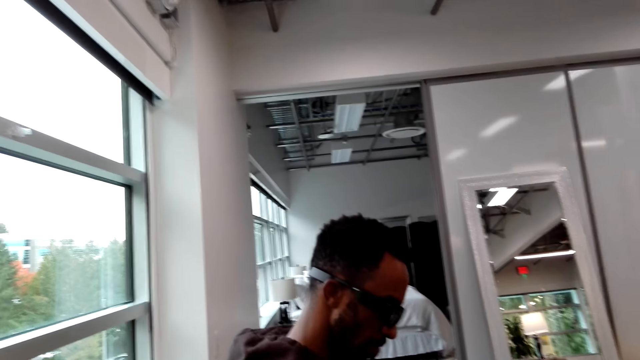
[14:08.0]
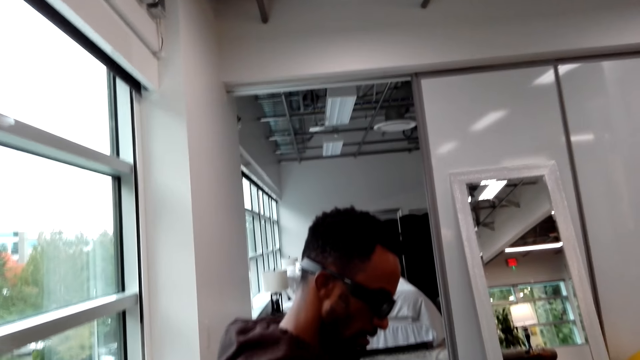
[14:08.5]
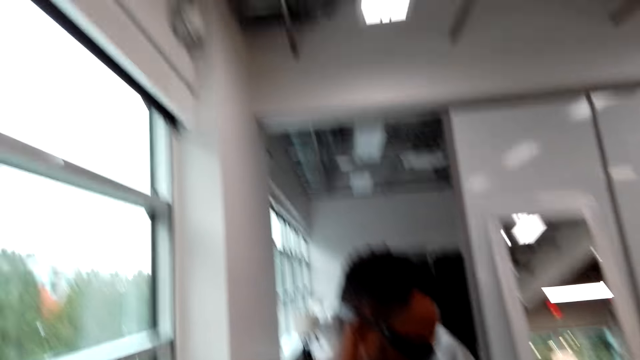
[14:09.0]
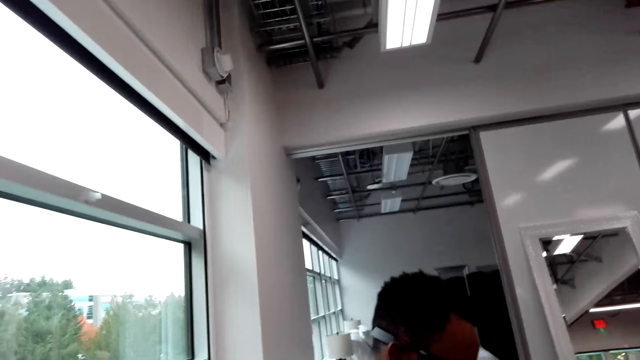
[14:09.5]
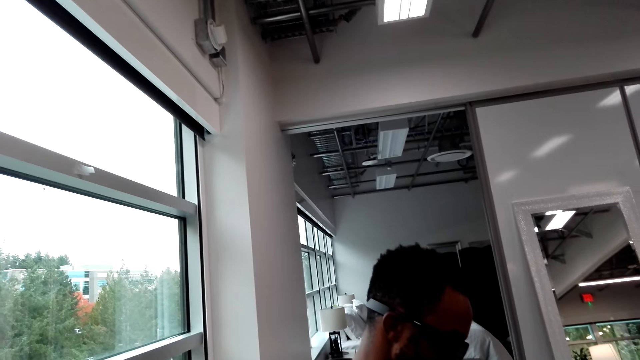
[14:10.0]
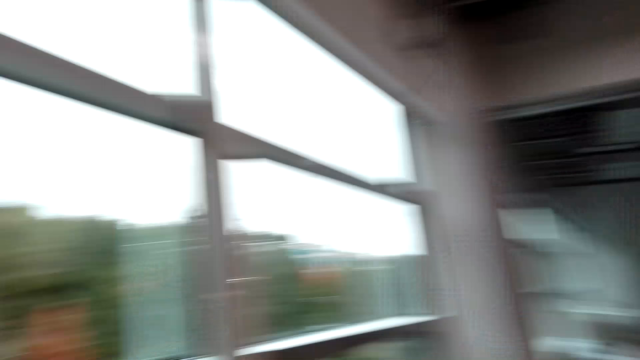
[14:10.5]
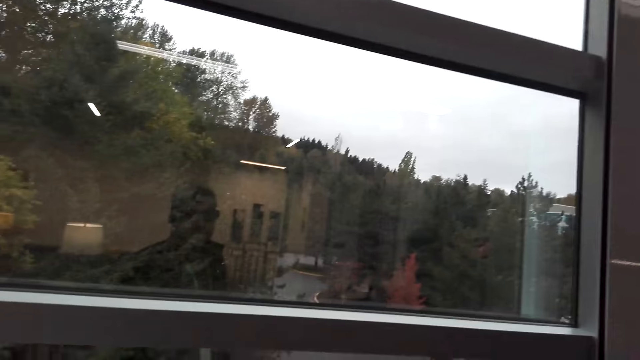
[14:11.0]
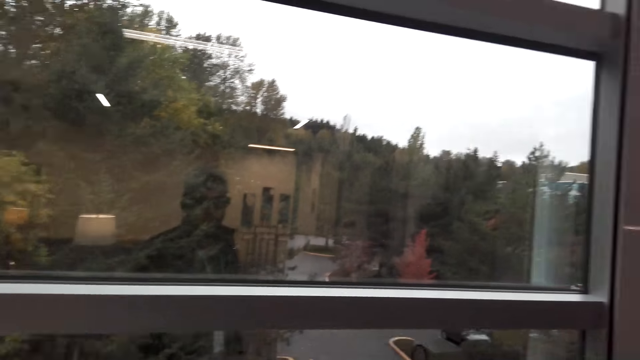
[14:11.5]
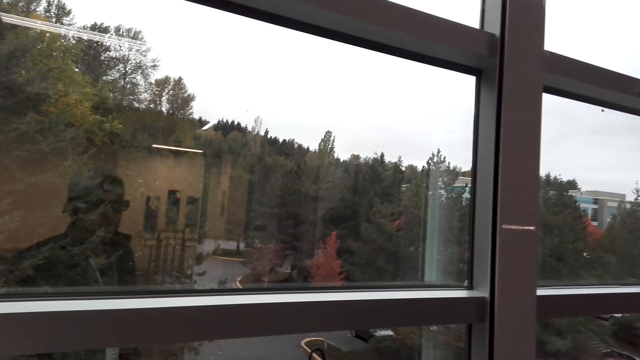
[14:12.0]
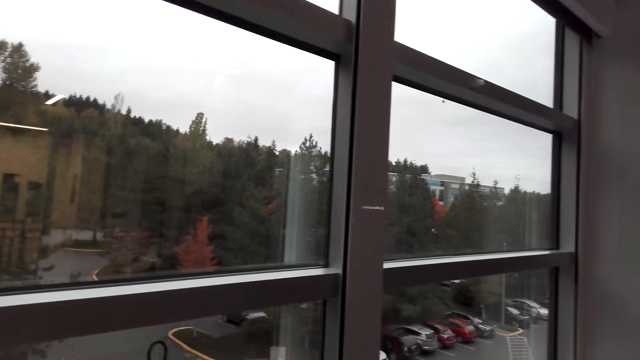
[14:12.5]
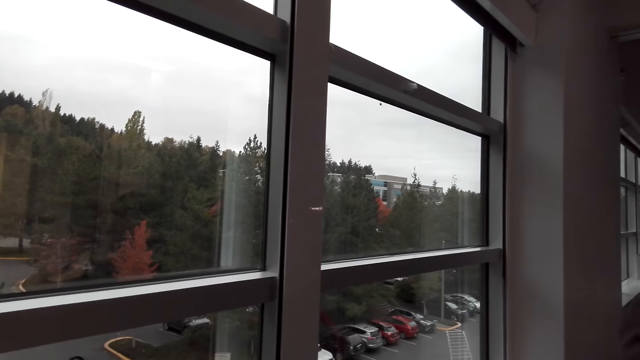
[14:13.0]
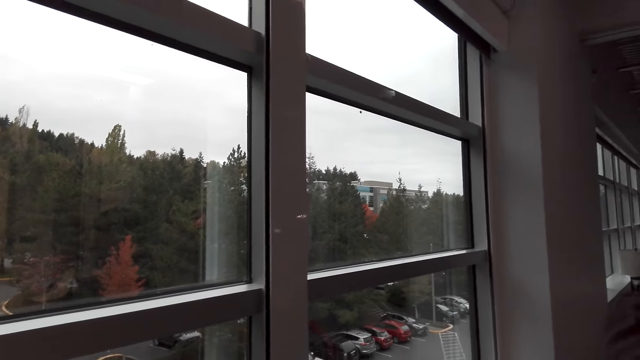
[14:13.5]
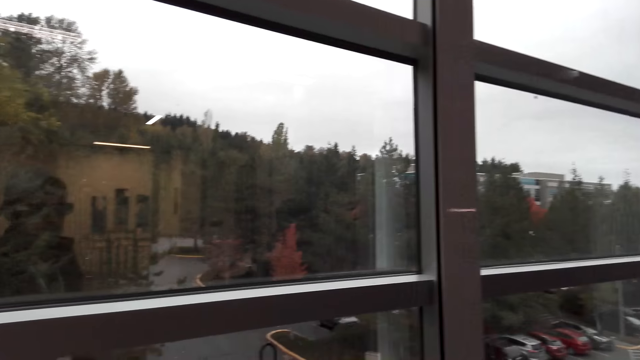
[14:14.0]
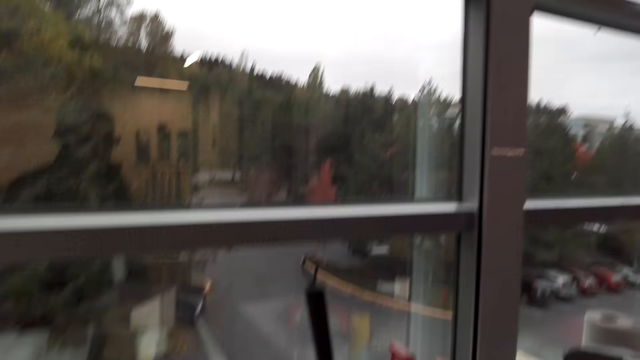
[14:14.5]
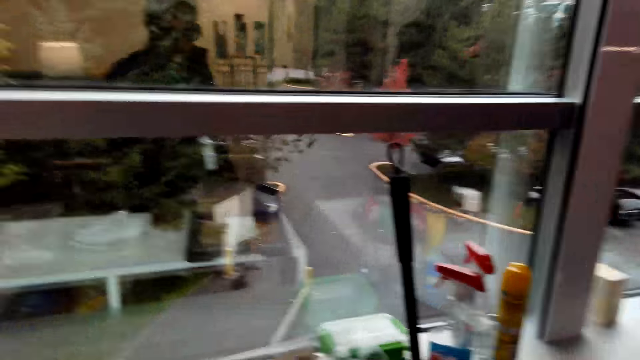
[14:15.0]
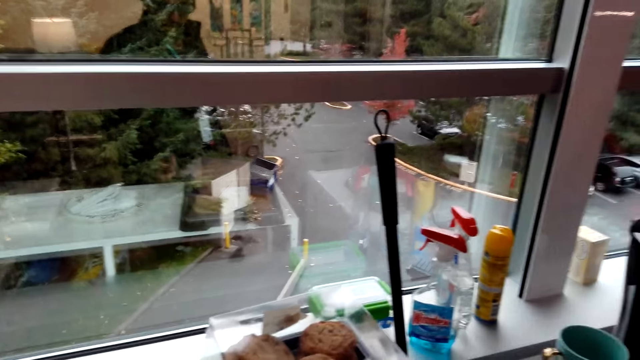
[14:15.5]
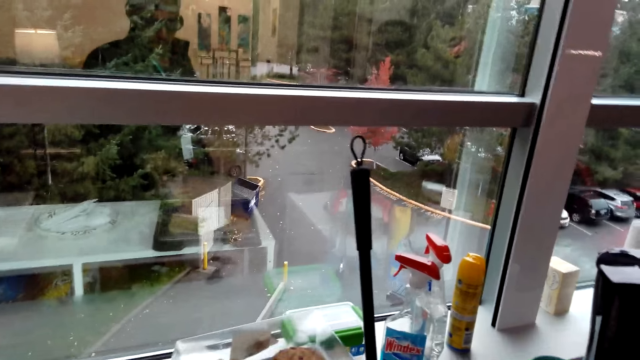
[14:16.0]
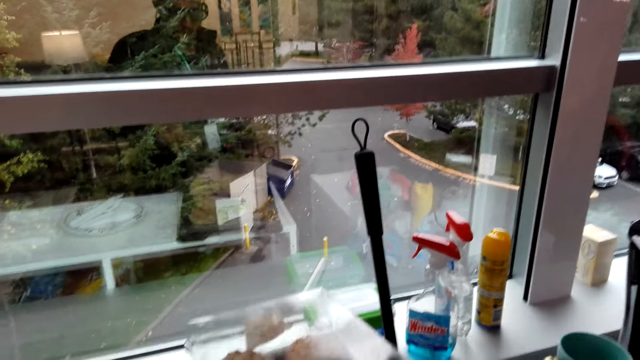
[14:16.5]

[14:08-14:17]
A man aligns the spectacles. The camera wearer does something. They look around. They do something.

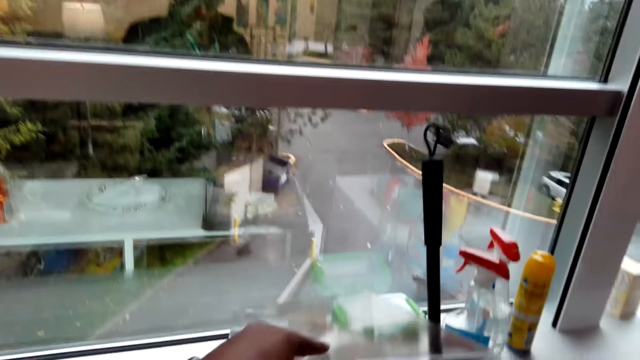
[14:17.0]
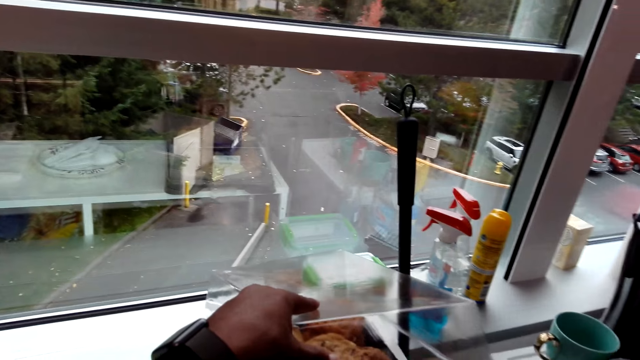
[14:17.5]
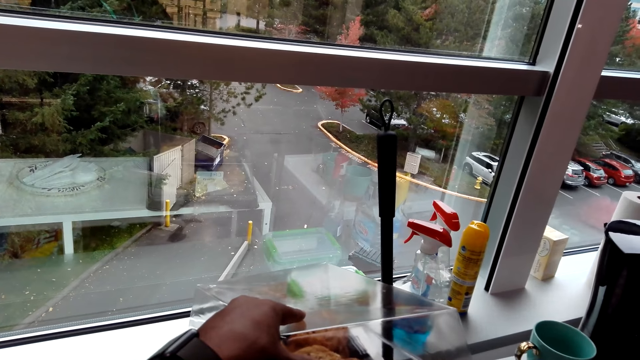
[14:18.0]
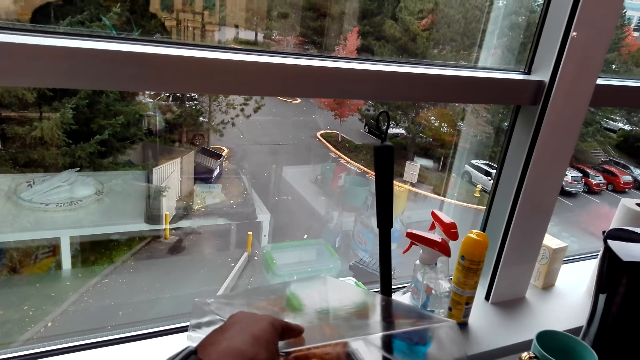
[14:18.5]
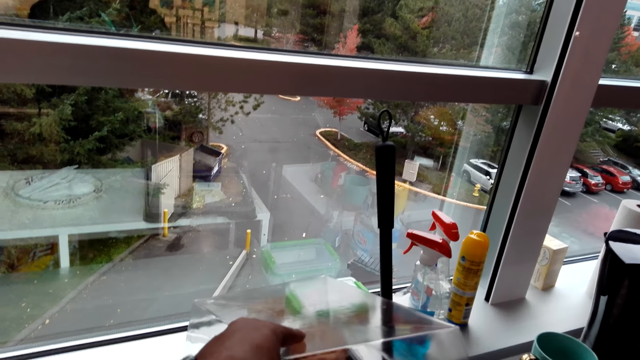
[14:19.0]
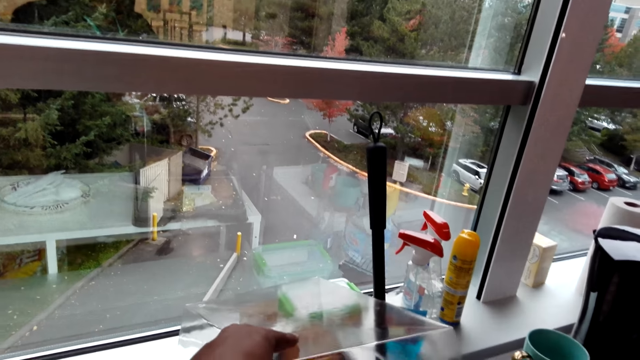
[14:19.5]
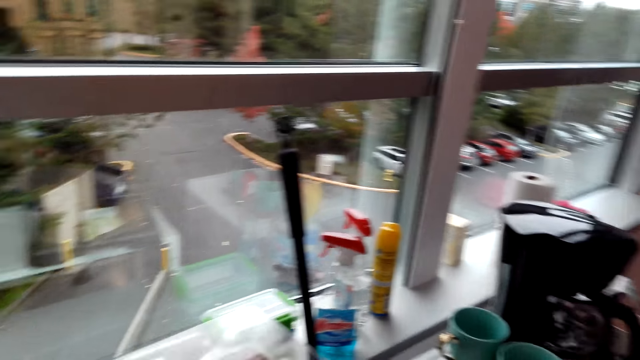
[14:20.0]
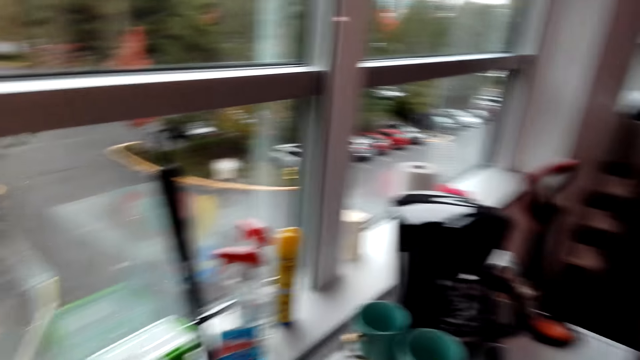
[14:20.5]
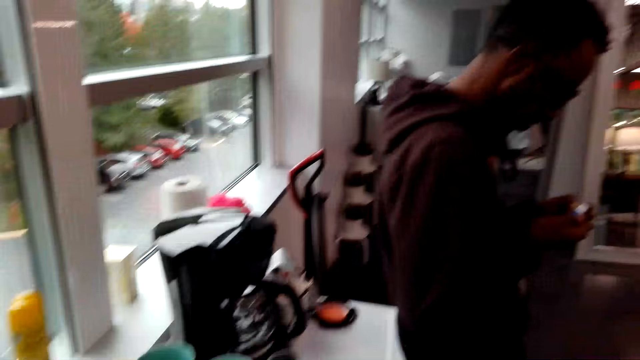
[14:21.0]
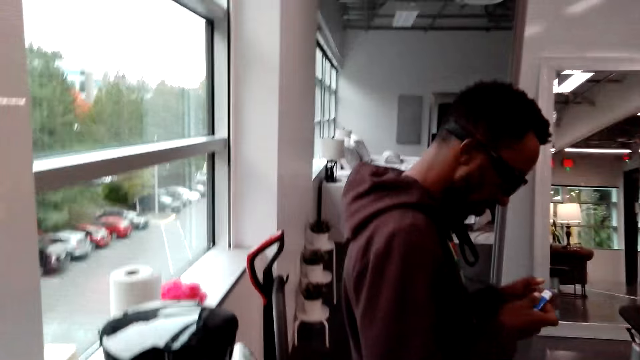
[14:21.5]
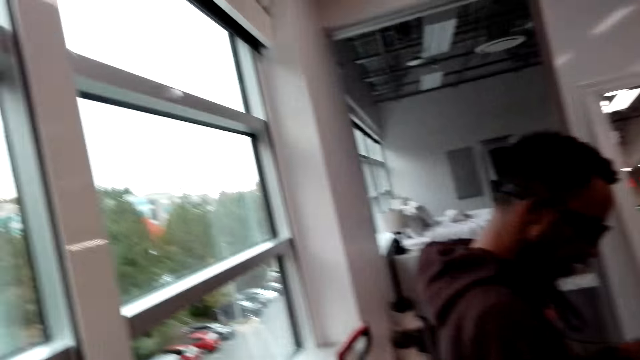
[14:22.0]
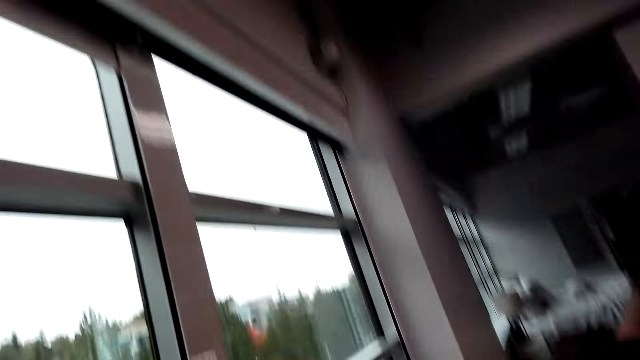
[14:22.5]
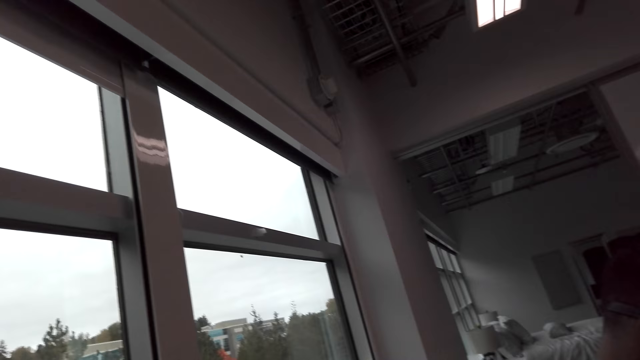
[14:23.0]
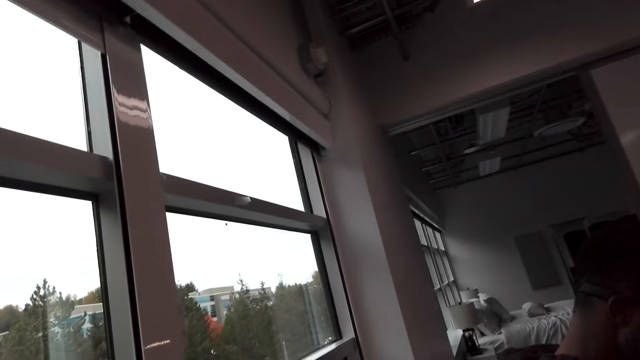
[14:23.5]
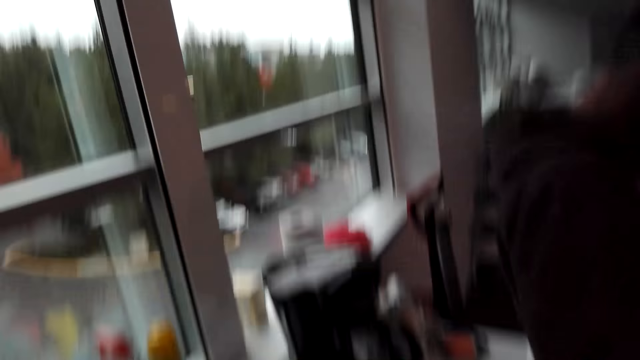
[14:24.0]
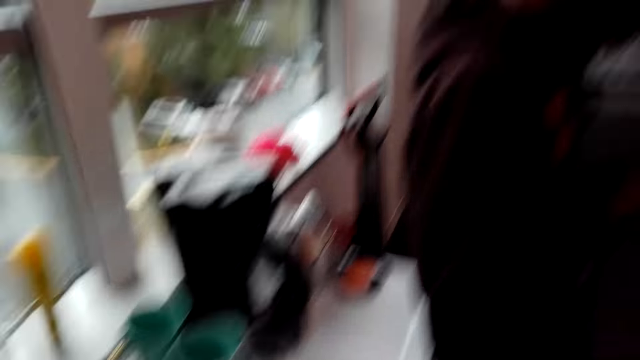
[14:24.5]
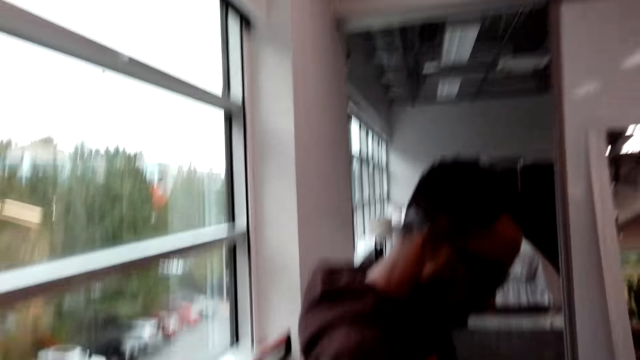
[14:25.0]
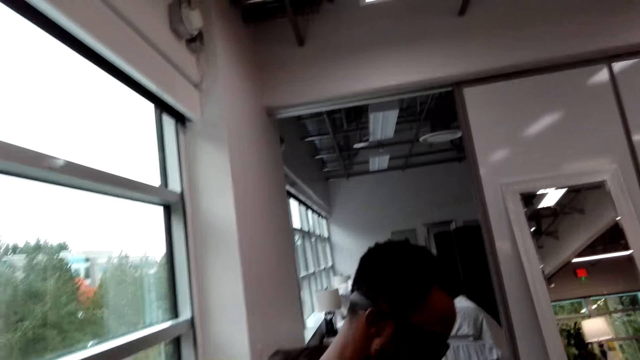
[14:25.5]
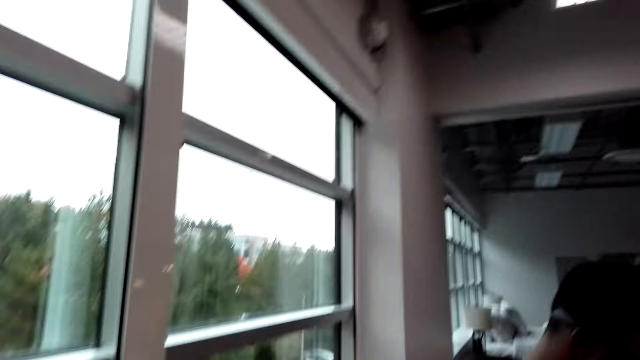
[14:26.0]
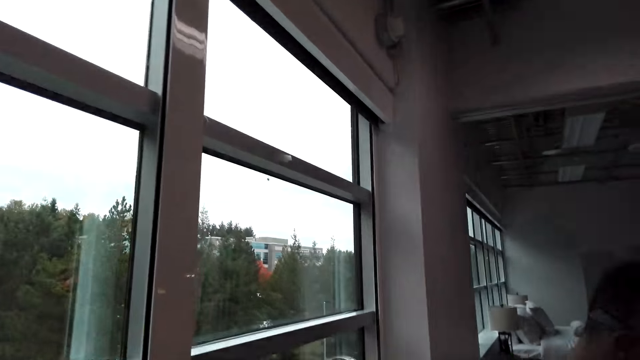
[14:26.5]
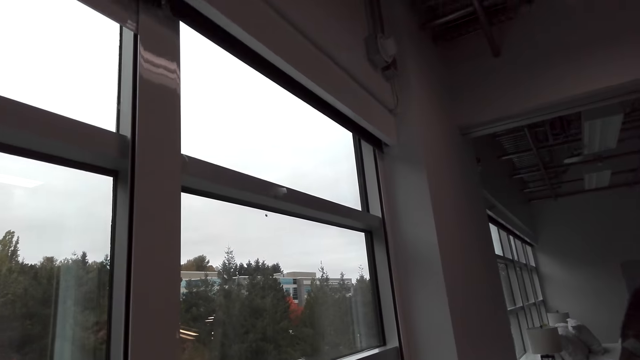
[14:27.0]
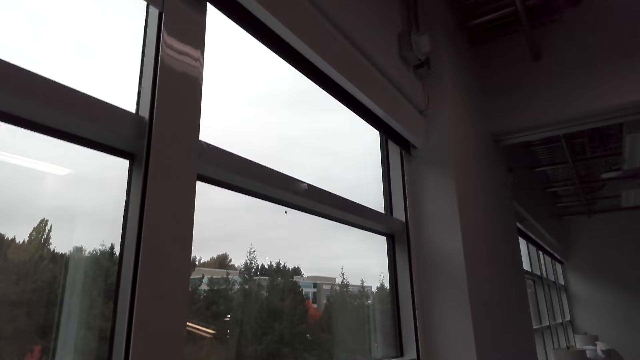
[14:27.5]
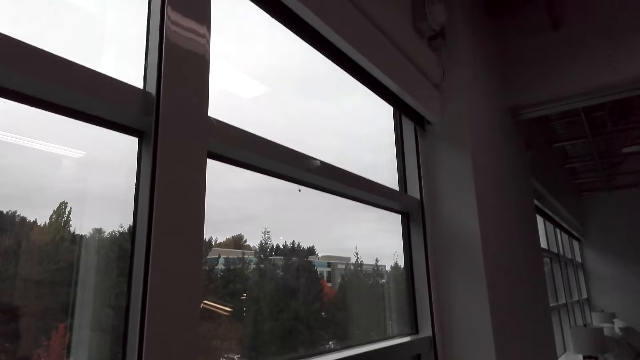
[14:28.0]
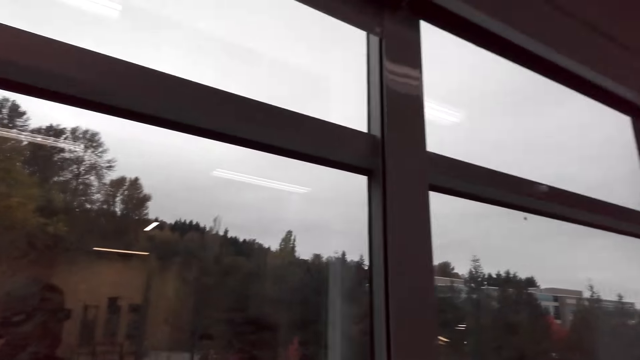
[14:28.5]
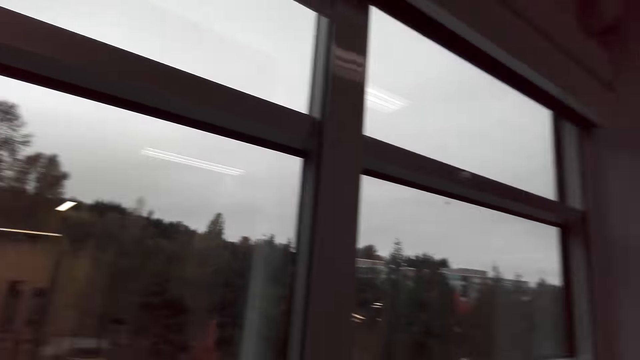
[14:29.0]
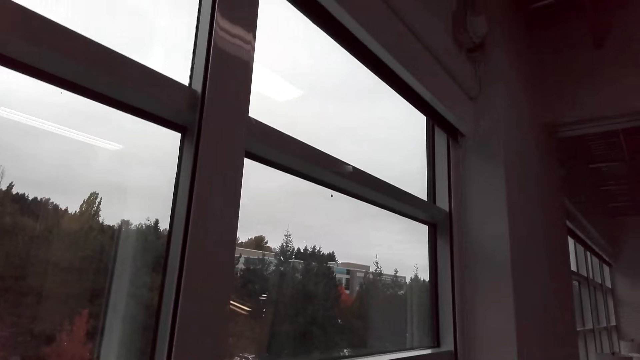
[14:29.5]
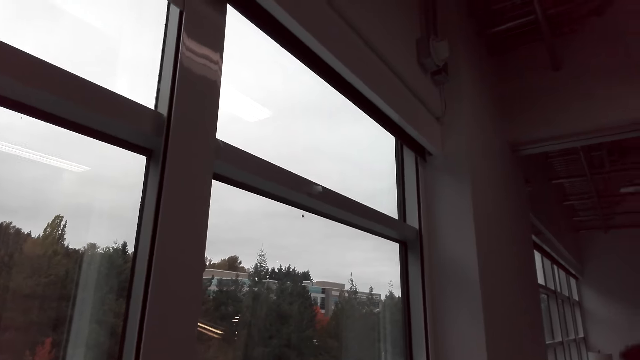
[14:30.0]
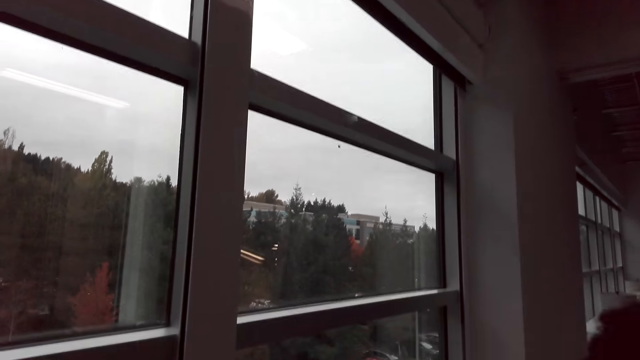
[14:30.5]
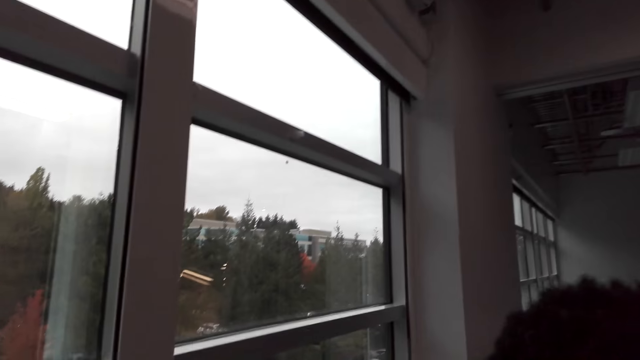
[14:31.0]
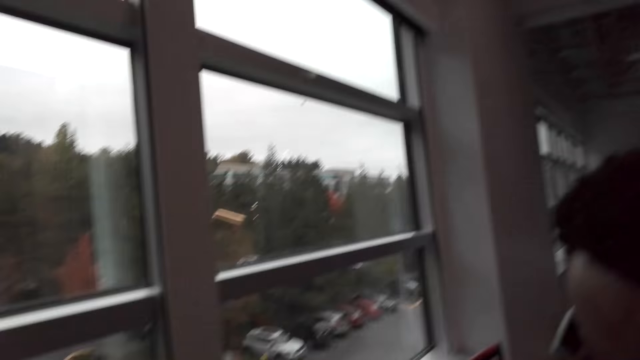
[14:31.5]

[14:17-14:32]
The camera wearer moves something on the counter top. They look around. A man does something. The man does something again. The camera wearer looks around. They do something.
